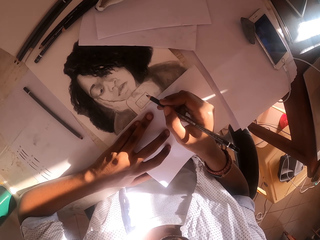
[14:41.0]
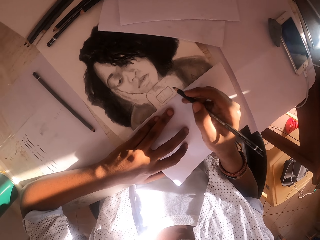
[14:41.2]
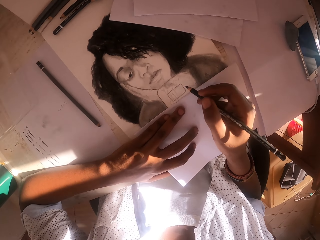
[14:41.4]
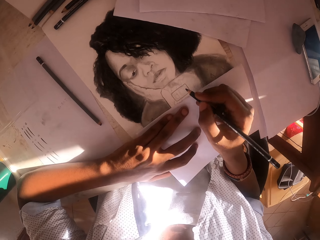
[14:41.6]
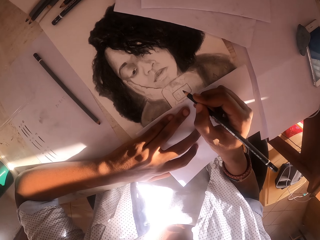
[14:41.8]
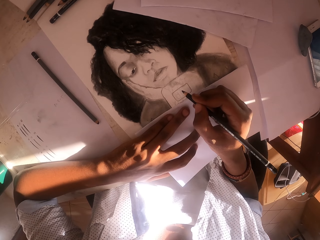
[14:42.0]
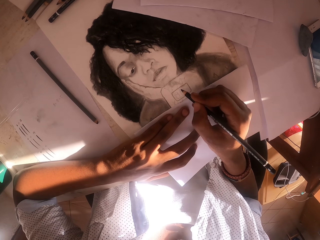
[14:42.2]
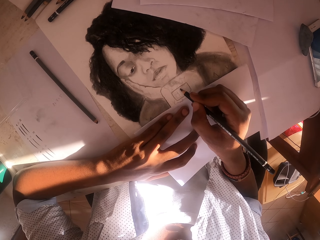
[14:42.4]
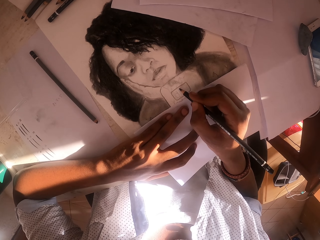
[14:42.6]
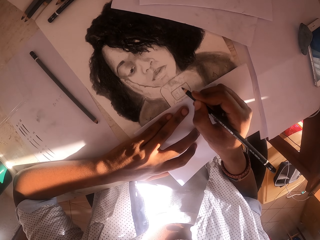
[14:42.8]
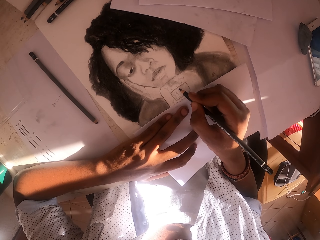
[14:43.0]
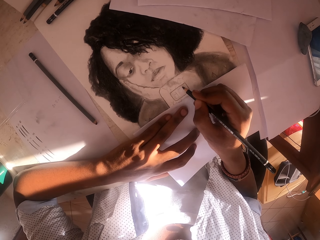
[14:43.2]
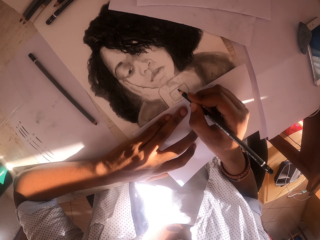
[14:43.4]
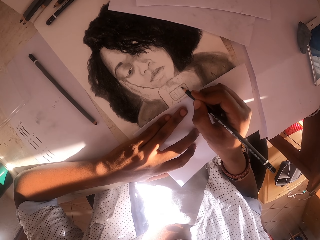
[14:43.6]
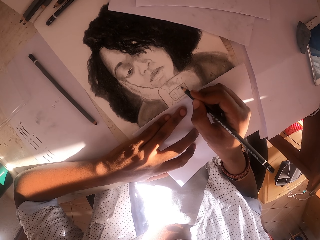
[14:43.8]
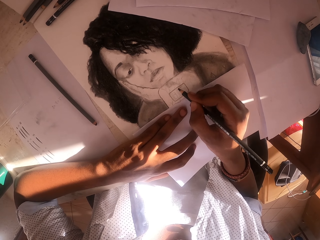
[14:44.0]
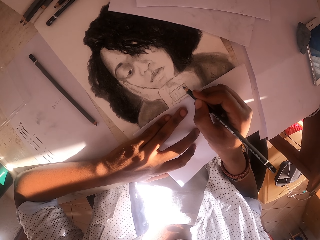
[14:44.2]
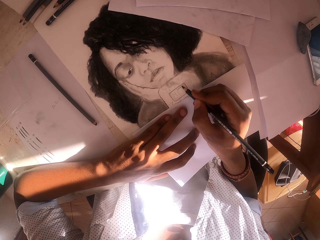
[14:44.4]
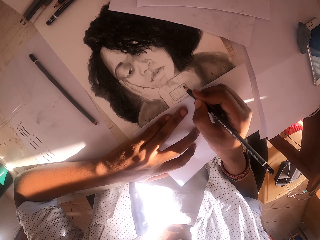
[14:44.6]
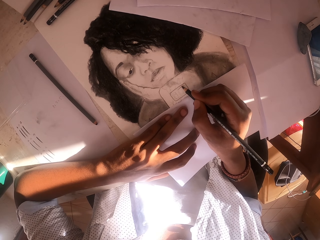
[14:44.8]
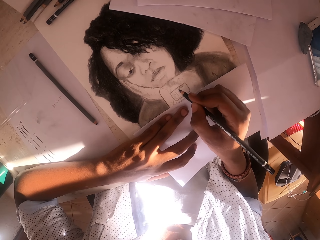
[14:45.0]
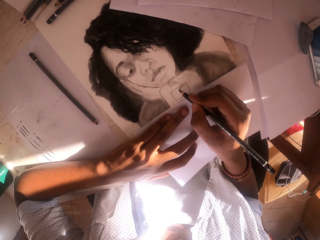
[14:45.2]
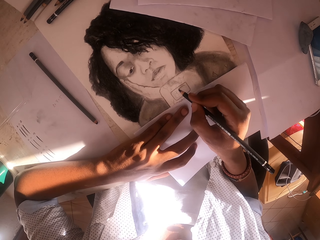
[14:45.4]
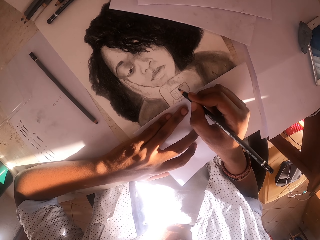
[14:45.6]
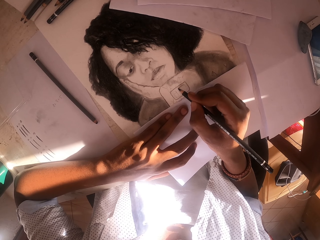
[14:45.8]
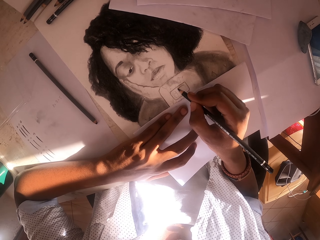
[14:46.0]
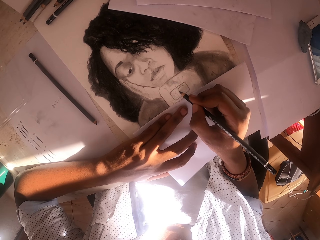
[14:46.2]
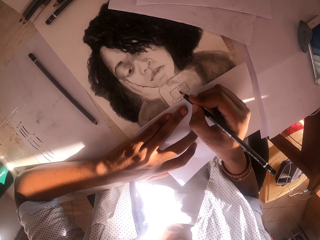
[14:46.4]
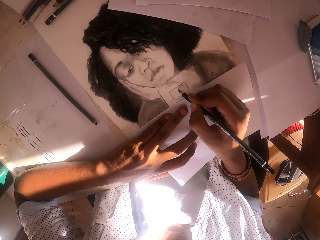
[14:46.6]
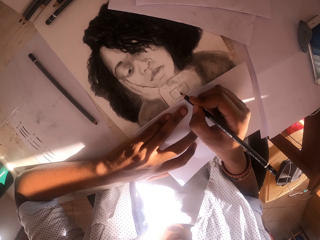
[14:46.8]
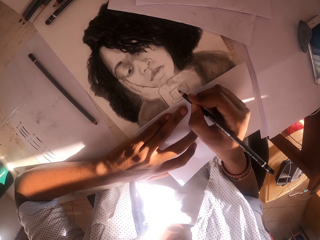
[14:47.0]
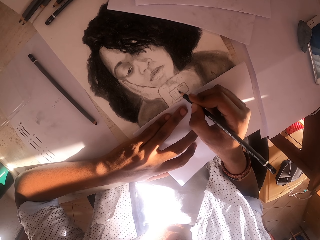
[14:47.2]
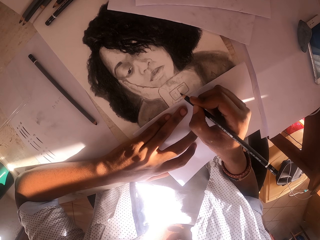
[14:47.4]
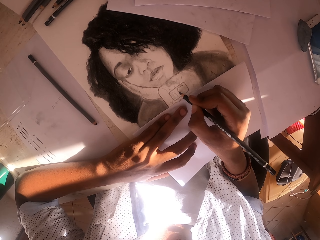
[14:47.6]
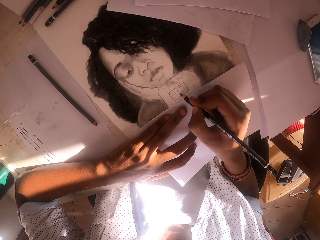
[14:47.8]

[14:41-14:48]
The camera wearer draws the picture on the paper.

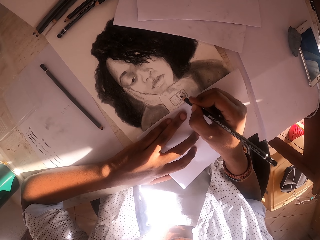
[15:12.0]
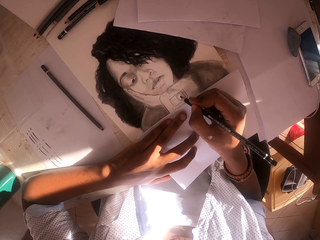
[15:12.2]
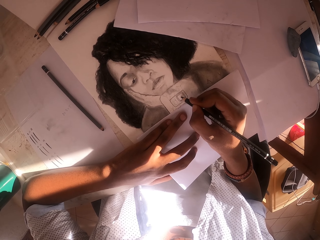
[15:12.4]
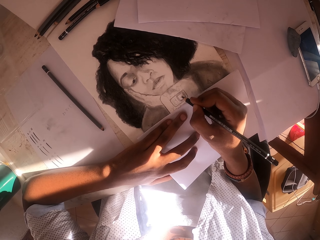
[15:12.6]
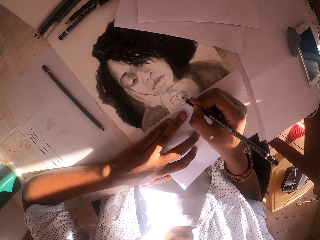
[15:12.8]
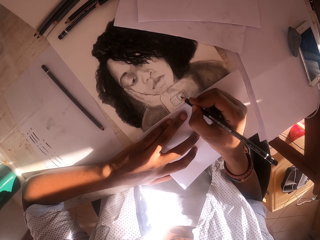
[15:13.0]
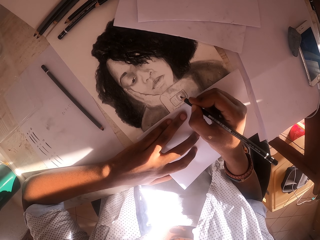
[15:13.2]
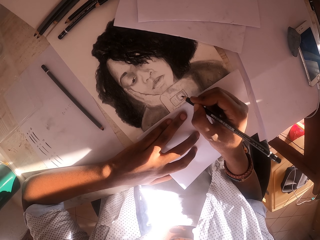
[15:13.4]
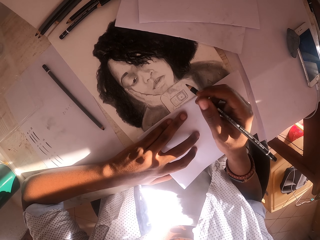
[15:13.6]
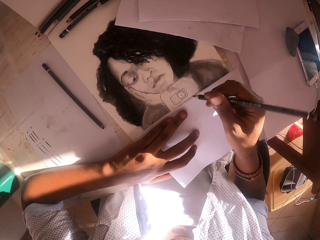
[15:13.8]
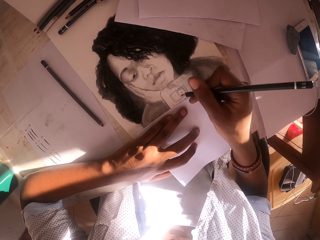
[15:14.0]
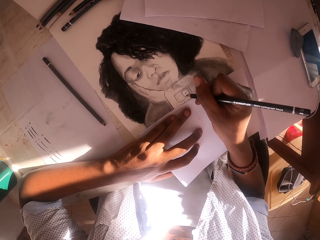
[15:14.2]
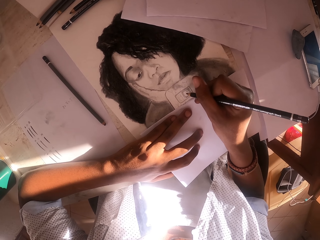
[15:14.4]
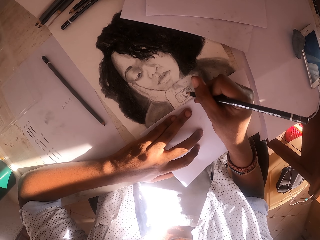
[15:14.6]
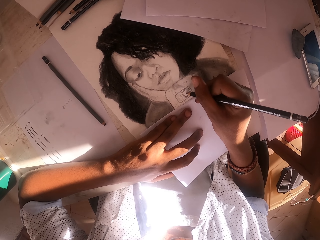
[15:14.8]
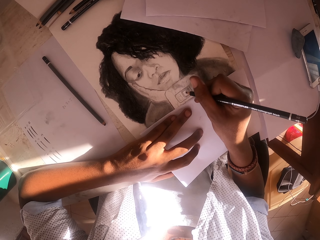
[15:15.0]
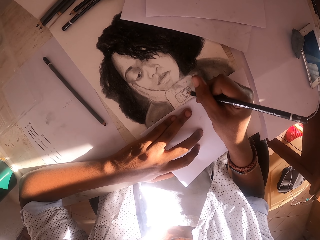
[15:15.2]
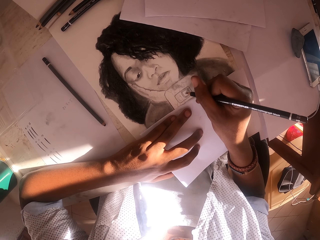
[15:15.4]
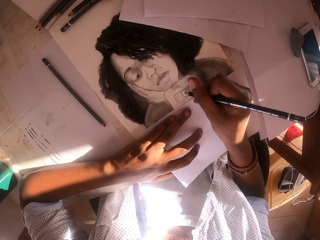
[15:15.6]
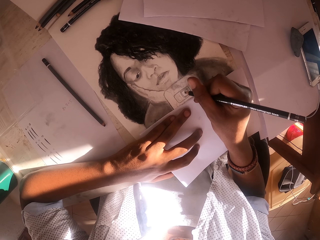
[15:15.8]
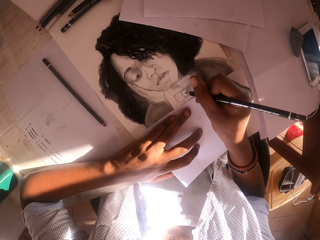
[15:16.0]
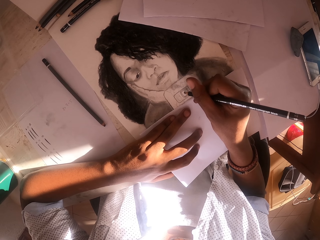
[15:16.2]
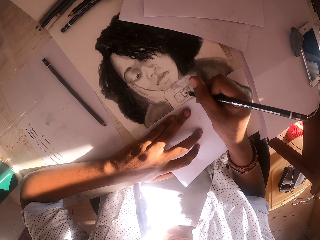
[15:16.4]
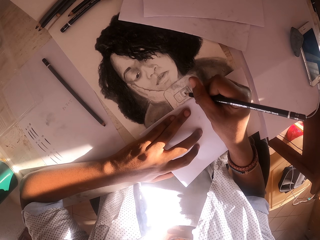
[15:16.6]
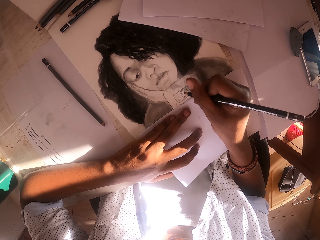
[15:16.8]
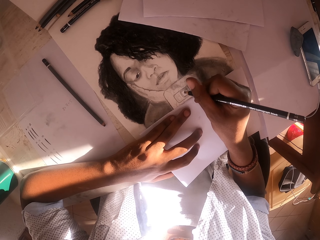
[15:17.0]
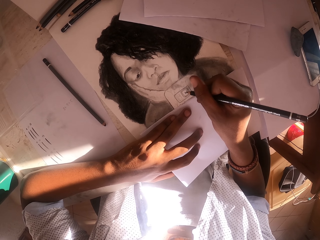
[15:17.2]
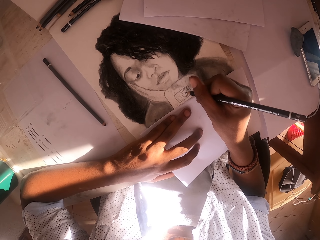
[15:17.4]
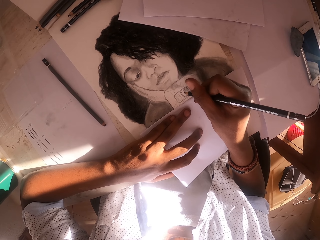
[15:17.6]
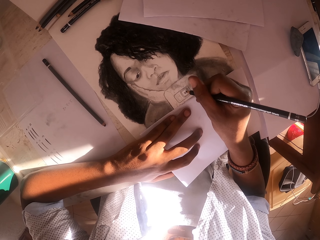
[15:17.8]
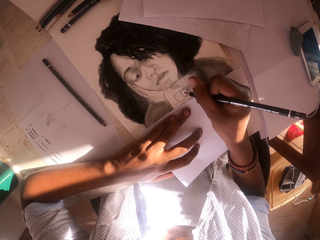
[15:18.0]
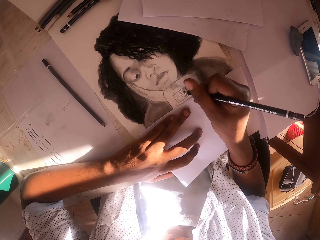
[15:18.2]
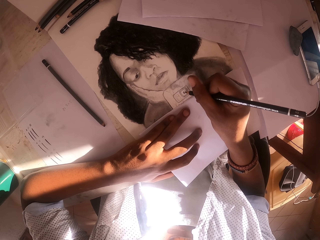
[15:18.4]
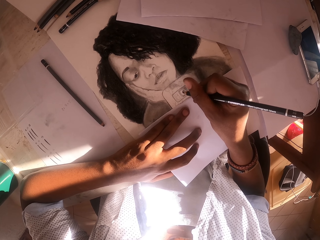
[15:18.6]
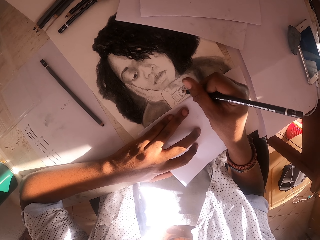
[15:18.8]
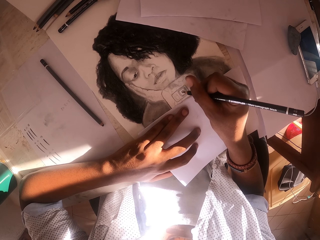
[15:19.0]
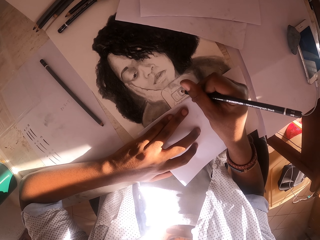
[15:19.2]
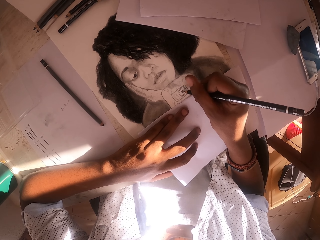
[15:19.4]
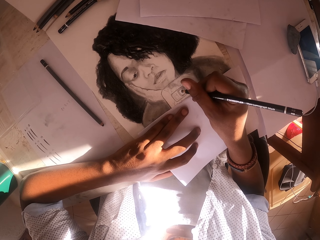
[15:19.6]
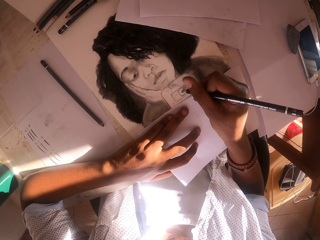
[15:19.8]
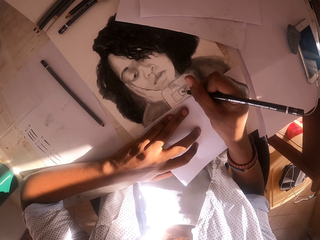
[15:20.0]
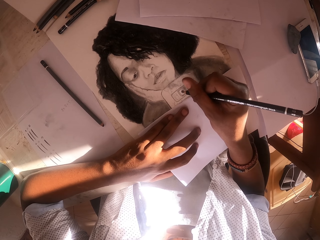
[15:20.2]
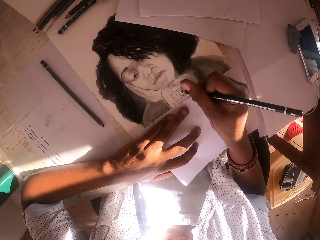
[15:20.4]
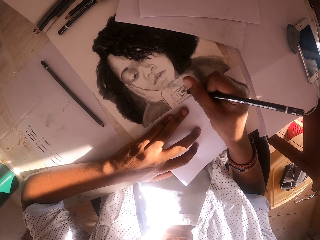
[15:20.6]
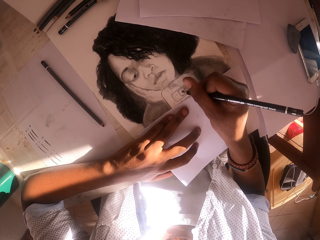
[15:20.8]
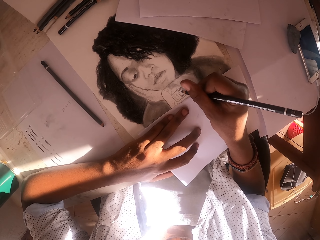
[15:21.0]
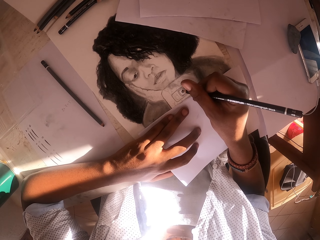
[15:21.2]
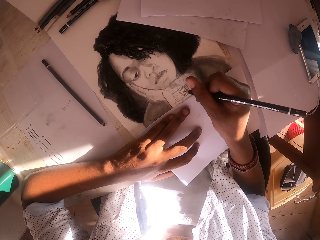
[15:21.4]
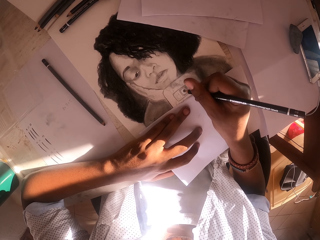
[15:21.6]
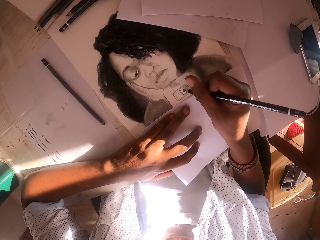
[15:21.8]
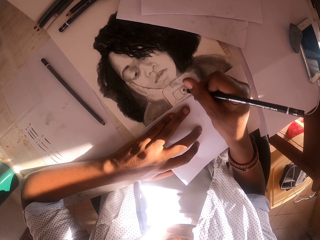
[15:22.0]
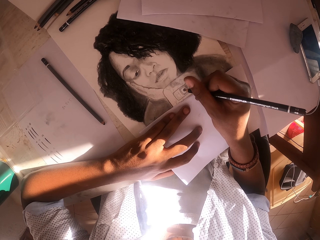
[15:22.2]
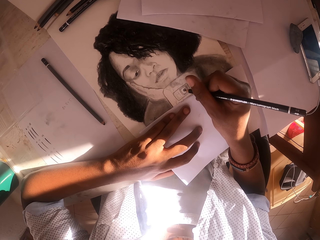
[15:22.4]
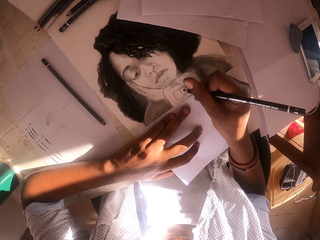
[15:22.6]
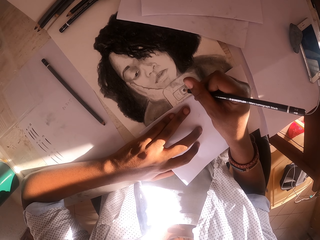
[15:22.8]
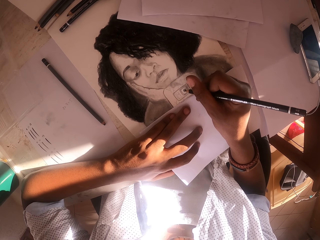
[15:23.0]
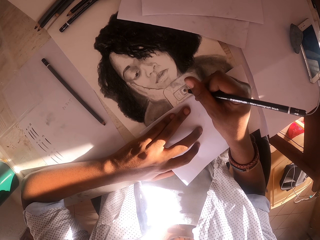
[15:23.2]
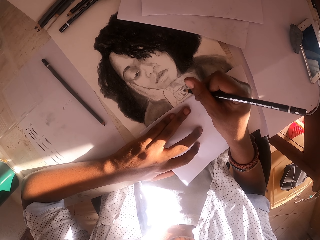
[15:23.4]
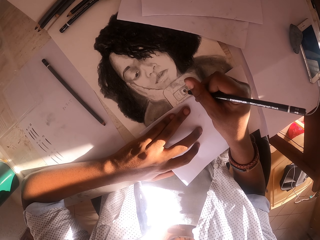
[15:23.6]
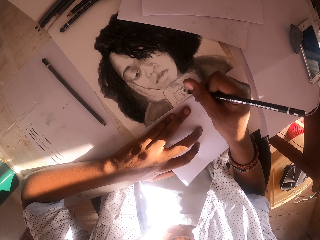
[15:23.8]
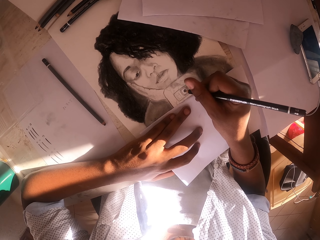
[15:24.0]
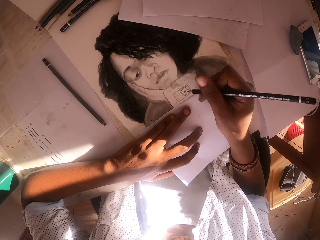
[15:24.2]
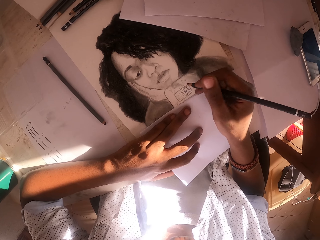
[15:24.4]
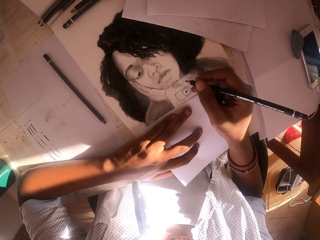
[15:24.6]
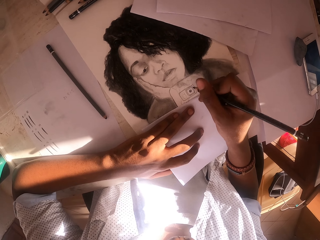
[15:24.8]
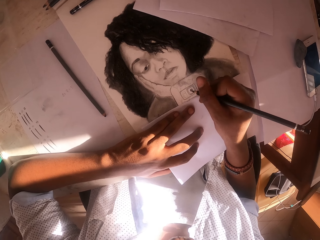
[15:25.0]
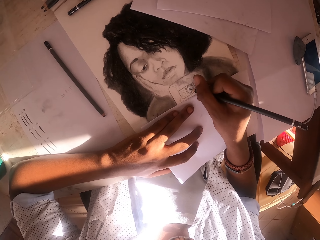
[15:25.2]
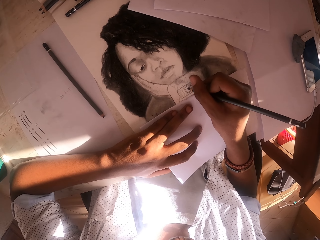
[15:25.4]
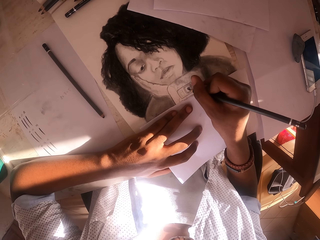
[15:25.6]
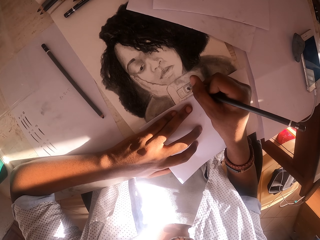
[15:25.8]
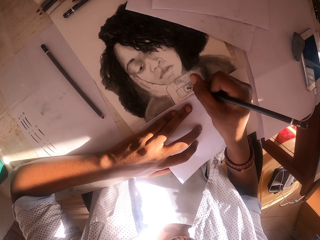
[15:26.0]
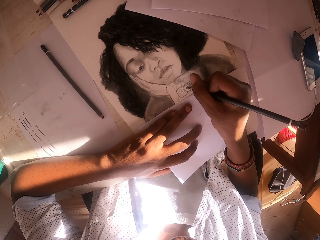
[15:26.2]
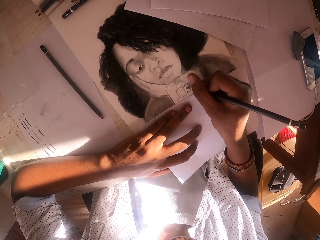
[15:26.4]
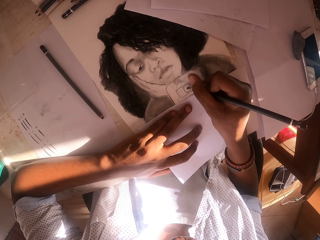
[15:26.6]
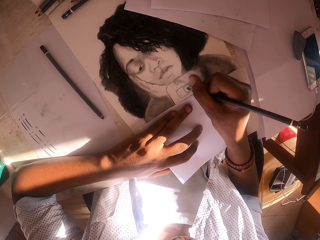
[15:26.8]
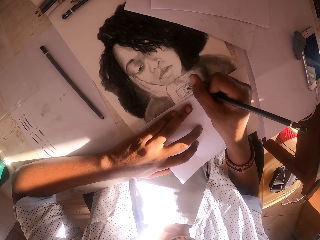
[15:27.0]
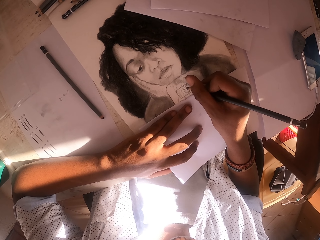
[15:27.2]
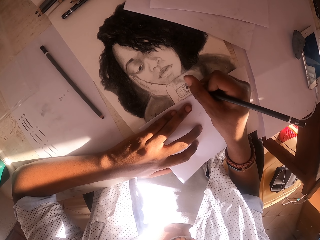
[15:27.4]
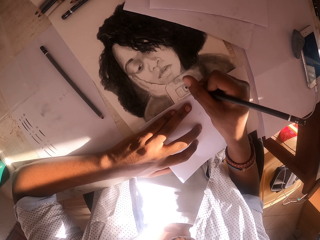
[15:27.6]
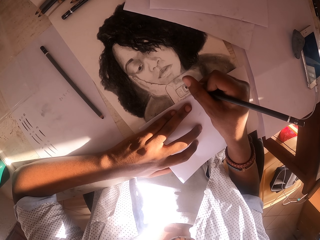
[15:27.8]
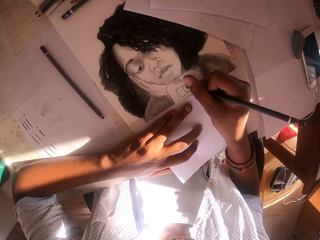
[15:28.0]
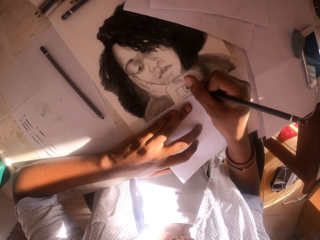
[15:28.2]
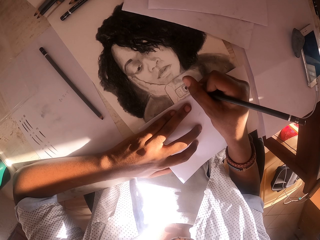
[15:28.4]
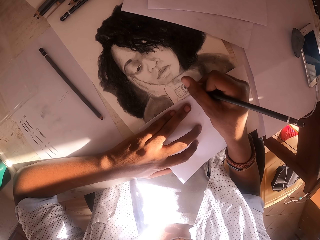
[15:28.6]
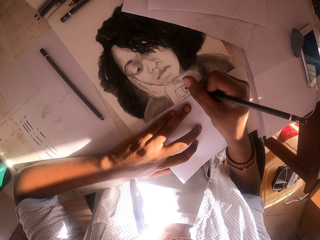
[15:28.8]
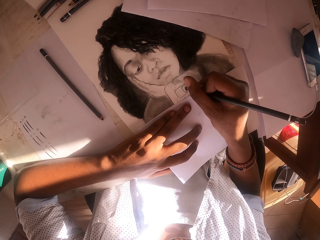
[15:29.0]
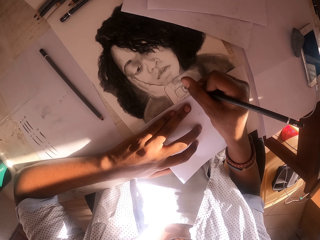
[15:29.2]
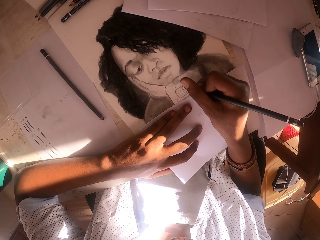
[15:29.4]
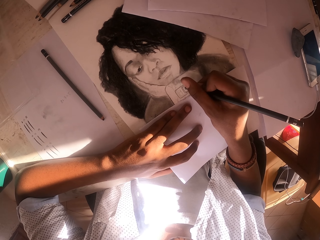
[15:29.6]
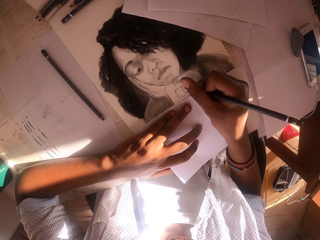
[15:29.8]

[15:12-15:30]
The camera wearer moves the drawing pen on the hand. They draw the picture on the paper. They adjust the drawing pen on the hand. They draw the picture on the paper.
